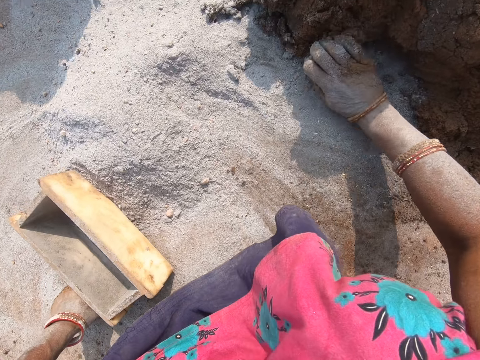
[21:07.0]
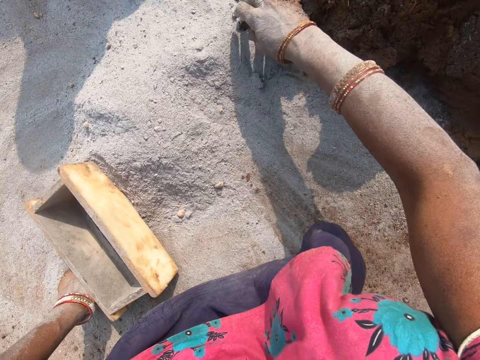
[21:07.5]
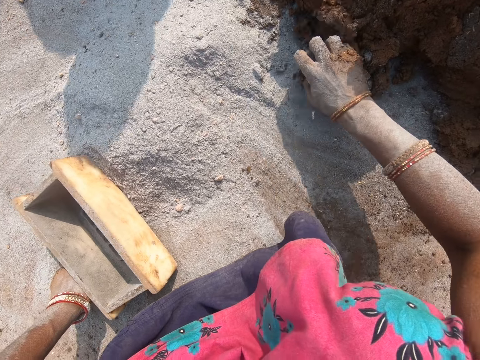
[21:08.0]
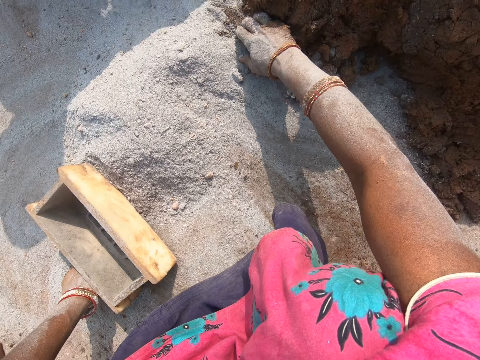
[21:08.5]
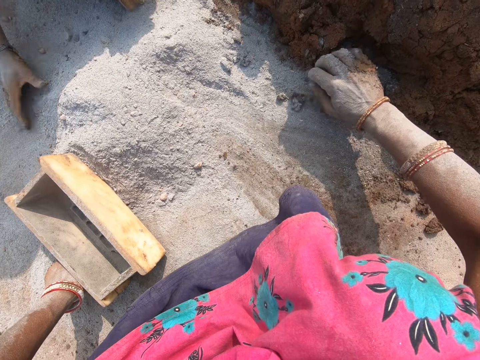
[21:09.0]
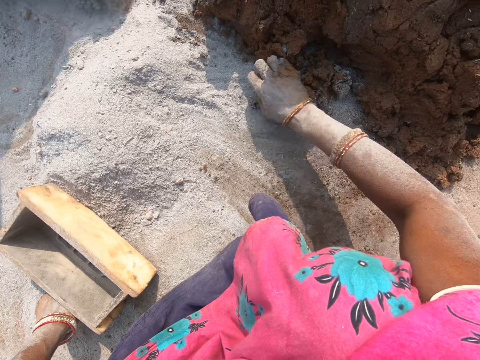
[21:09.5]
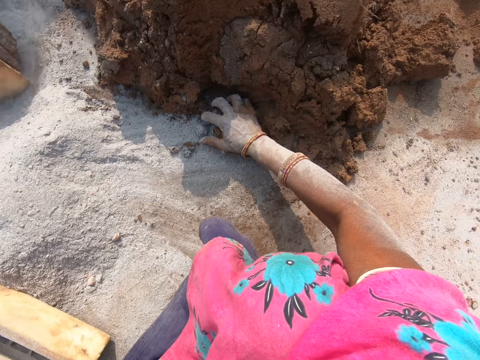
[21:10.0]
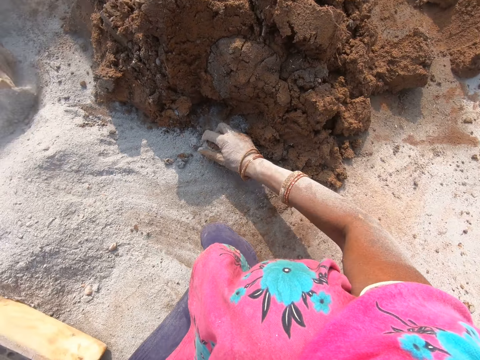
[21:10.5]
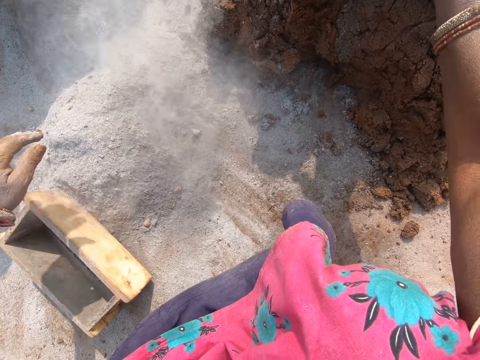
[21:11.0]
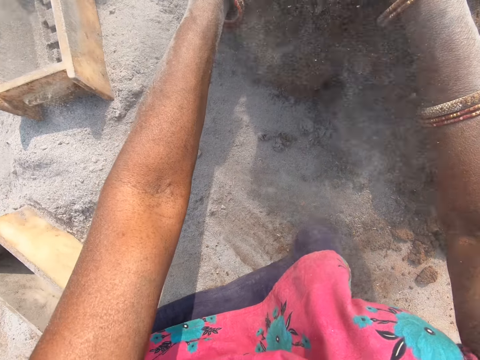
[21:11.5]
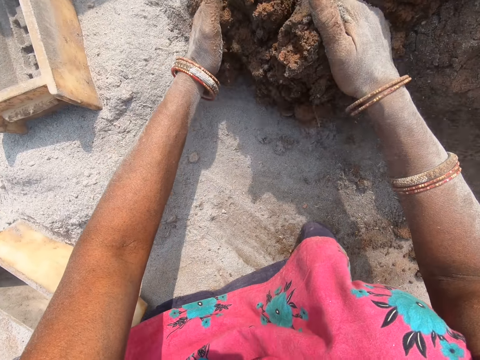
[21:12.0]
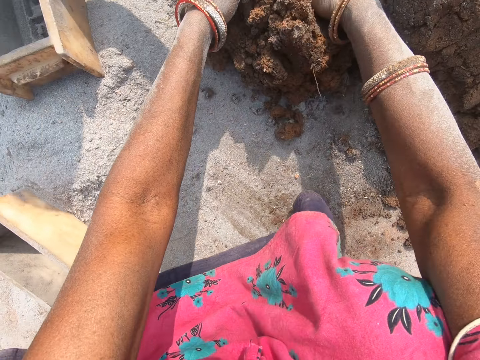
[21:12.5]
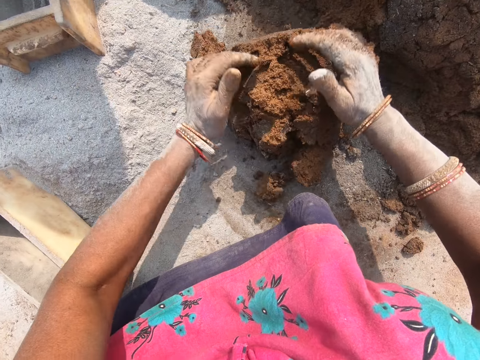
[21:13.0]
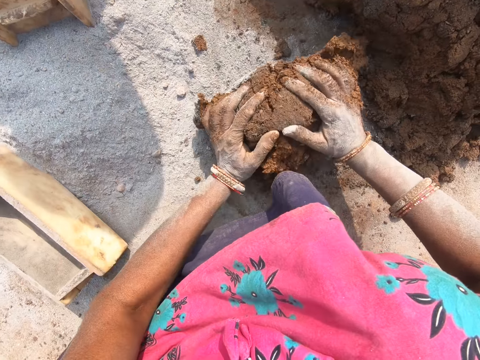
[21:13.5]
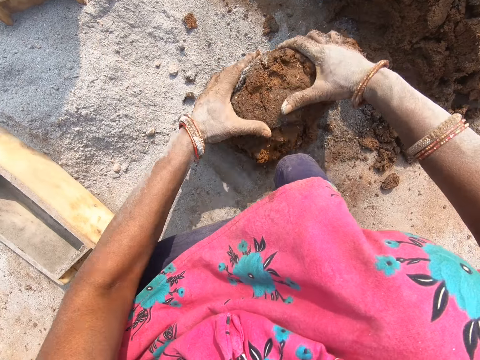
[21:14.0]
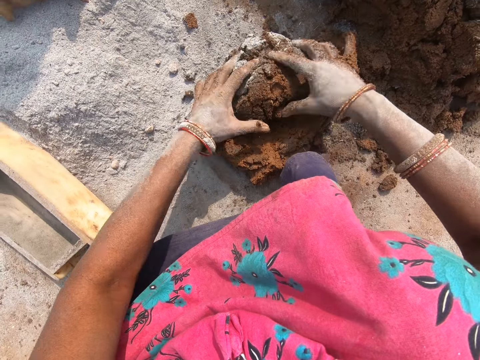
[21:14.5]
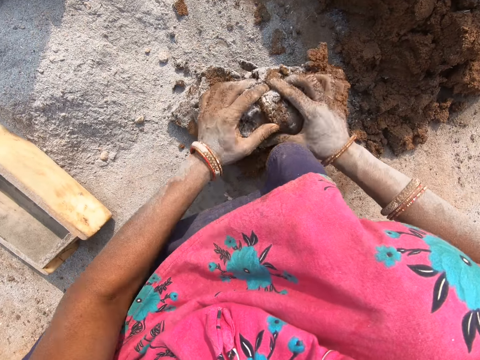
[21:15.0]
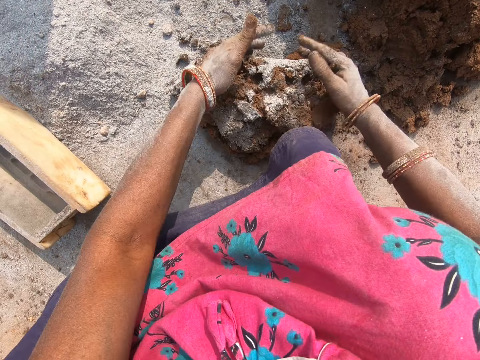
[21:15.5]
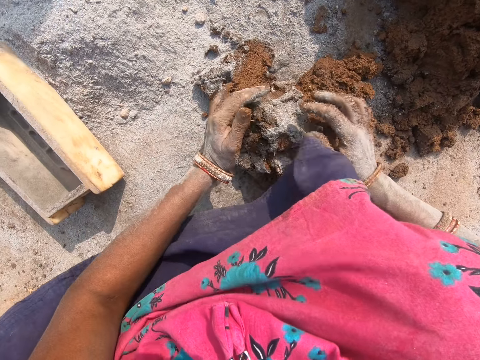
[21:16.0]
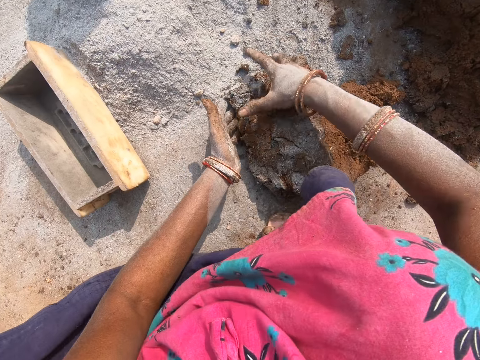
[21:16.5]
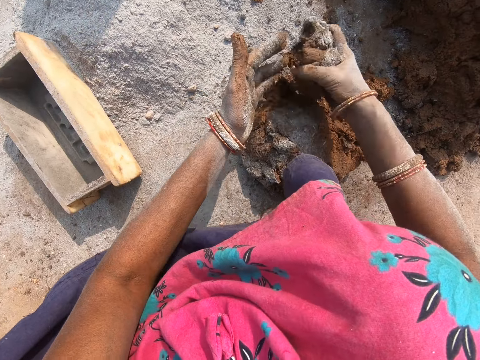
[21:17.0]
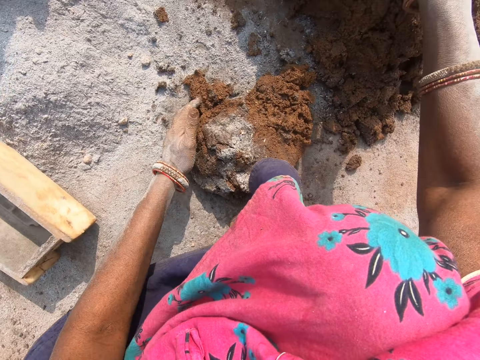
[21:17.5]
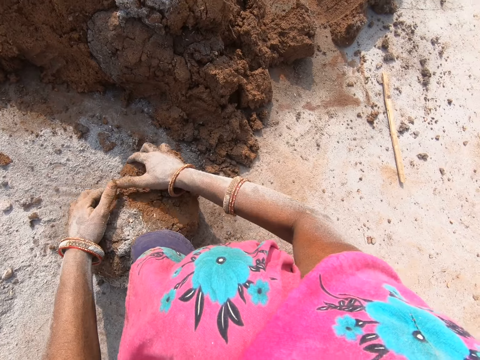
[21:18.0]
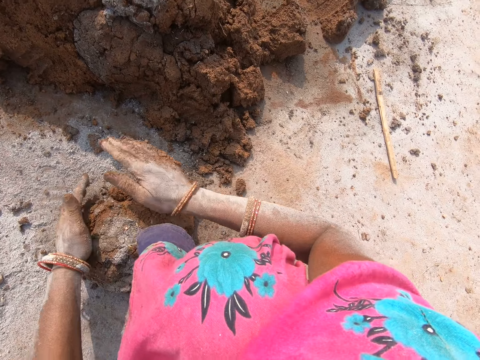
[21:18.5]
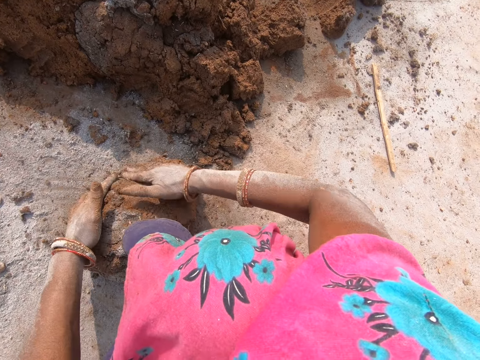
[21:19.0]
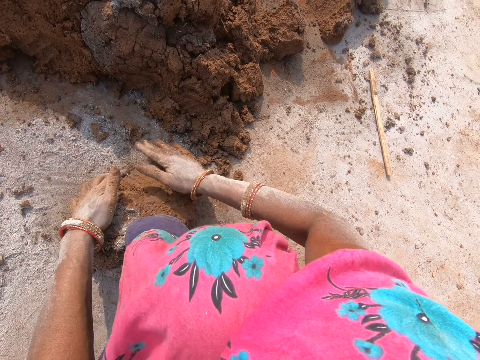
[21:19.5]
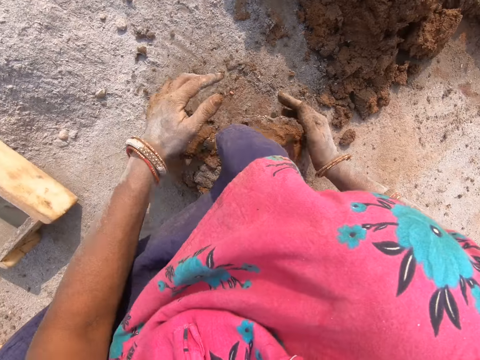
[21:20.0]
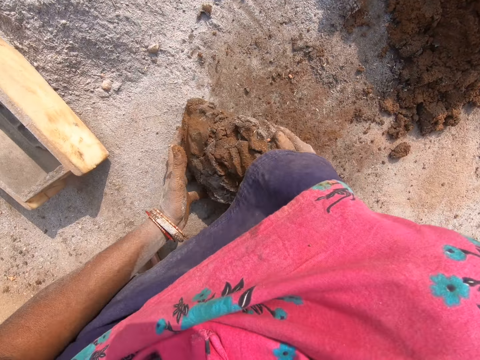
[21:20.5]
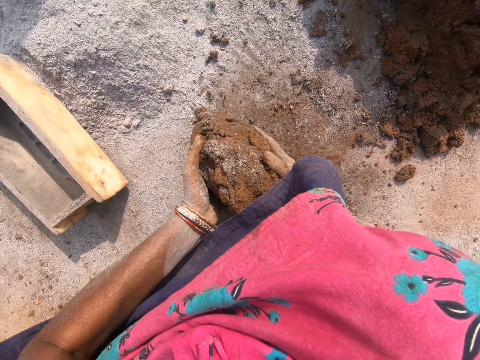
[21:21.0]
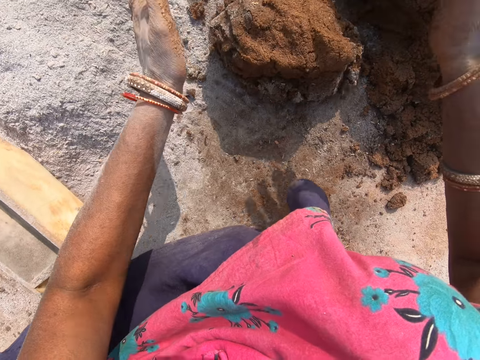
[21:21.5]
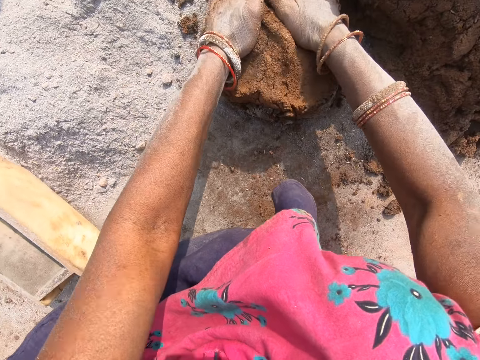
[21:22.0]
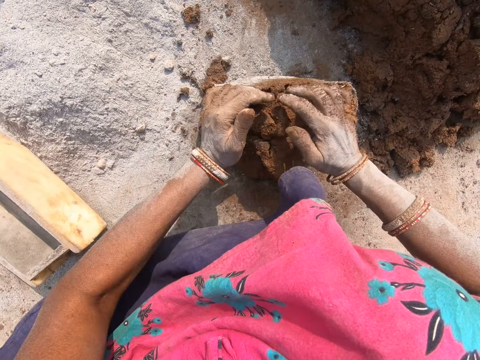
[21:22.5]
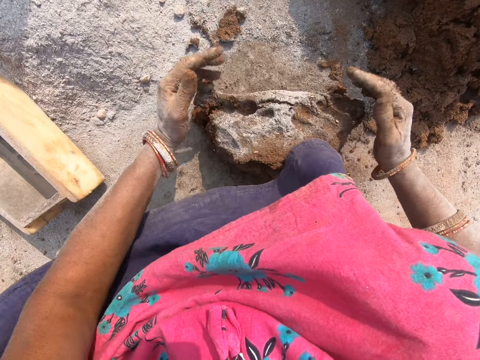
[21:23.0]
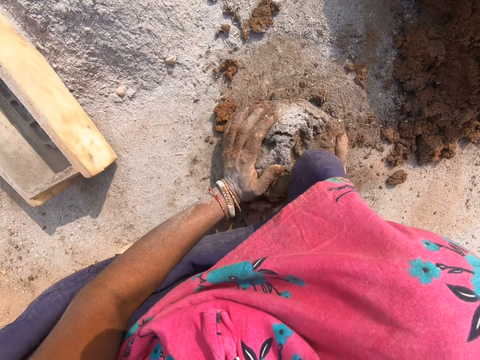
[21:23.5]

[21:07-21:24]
The camera wearer picks the mud. They throw the mud, cut the mud and mould the mud. They knead the mud. They pick the mud, throw the mud and mould the mud. They pick the mud and knead the mud.

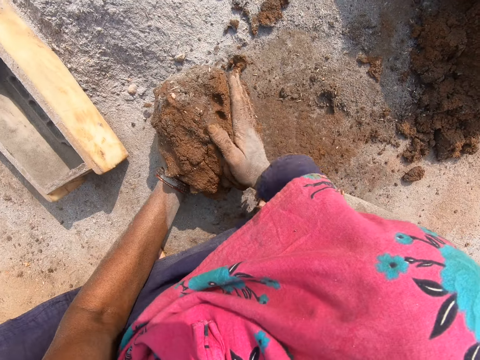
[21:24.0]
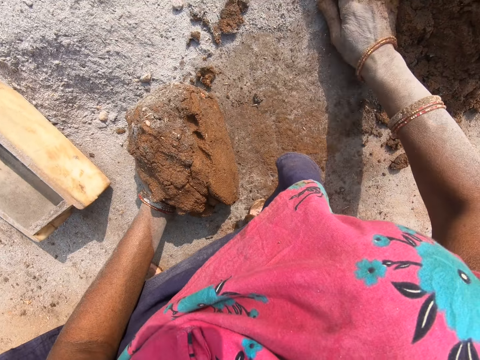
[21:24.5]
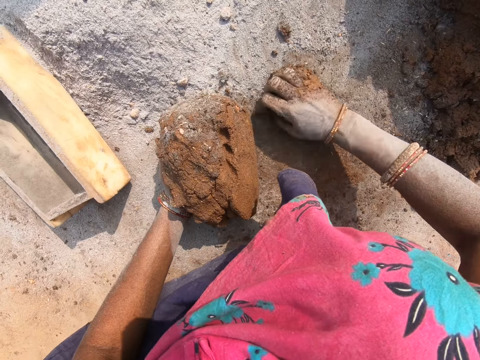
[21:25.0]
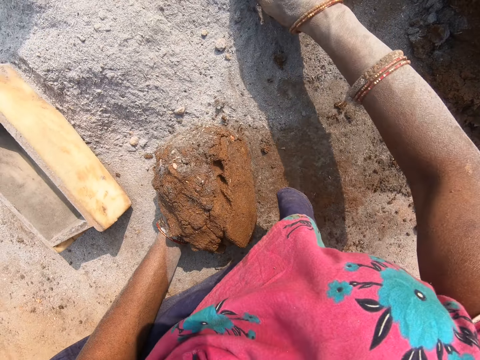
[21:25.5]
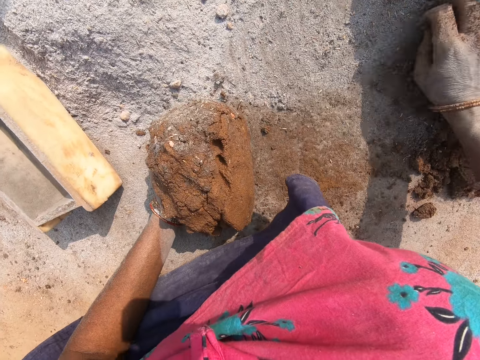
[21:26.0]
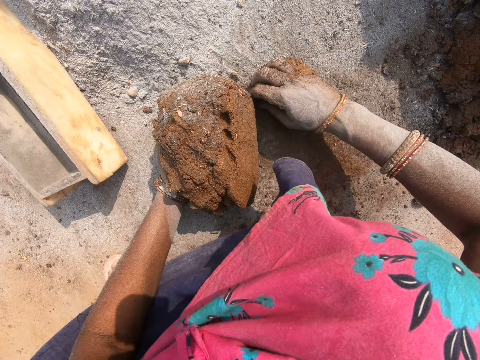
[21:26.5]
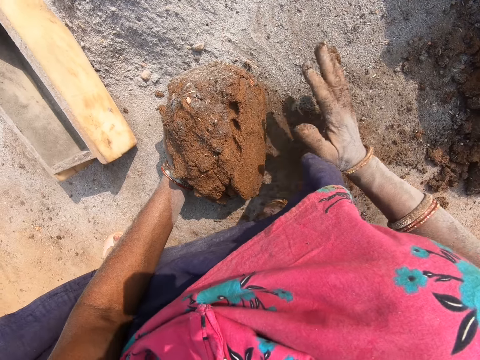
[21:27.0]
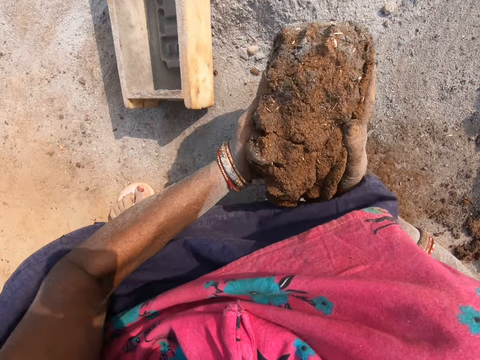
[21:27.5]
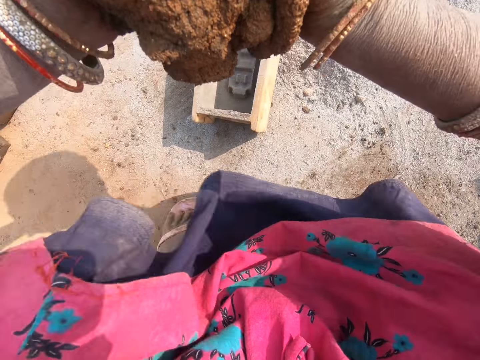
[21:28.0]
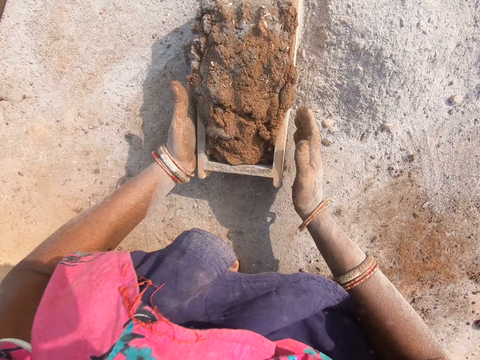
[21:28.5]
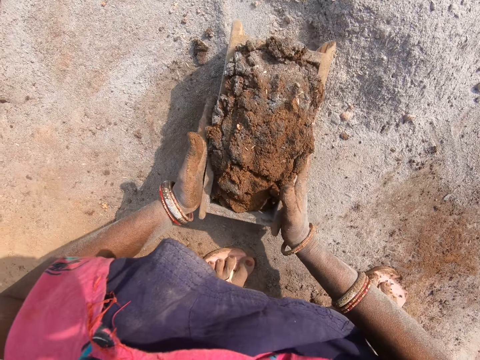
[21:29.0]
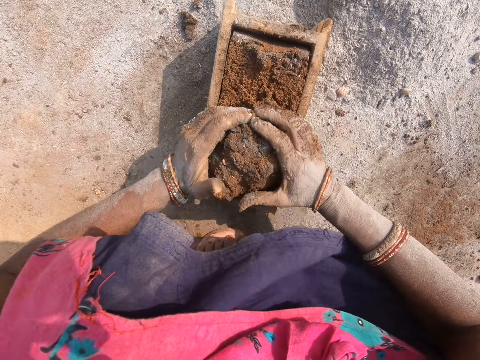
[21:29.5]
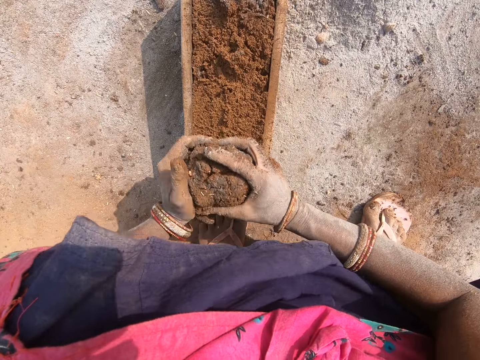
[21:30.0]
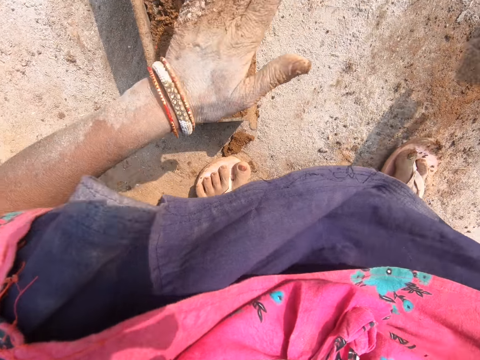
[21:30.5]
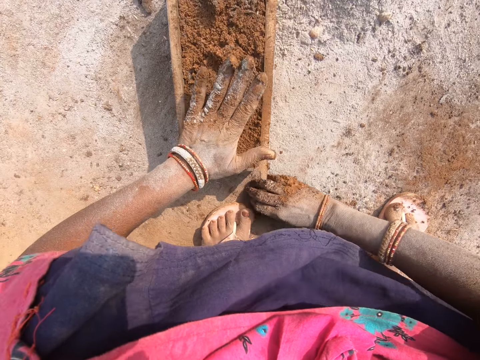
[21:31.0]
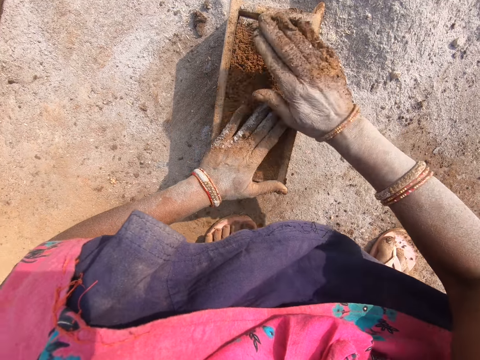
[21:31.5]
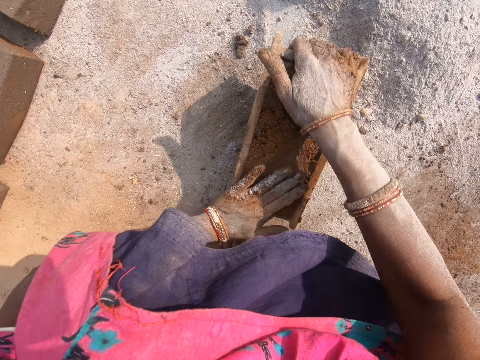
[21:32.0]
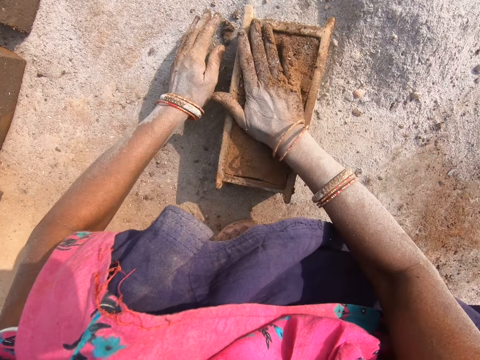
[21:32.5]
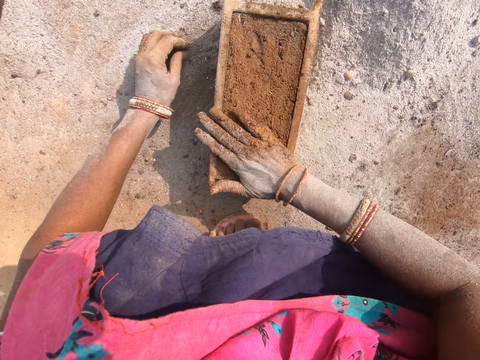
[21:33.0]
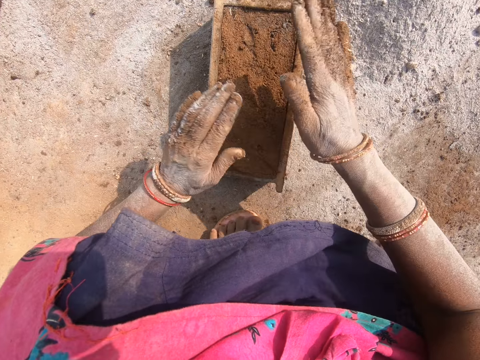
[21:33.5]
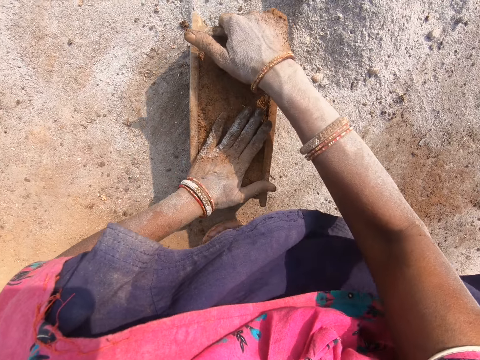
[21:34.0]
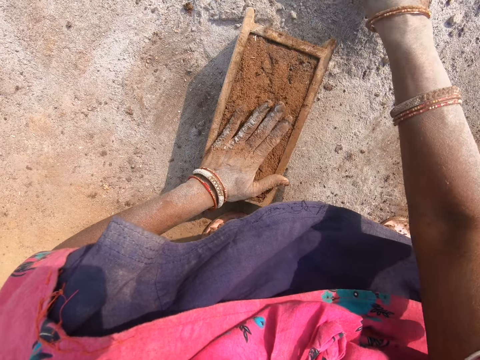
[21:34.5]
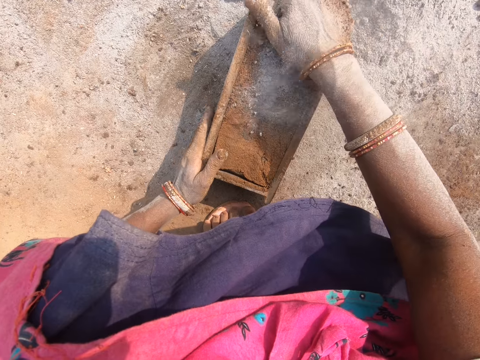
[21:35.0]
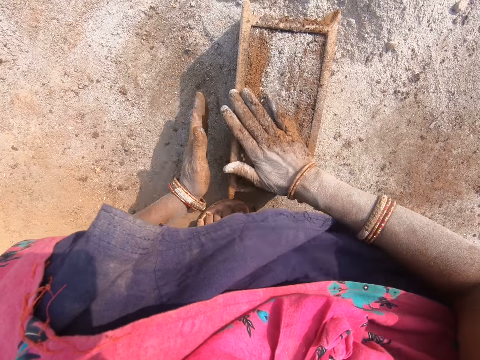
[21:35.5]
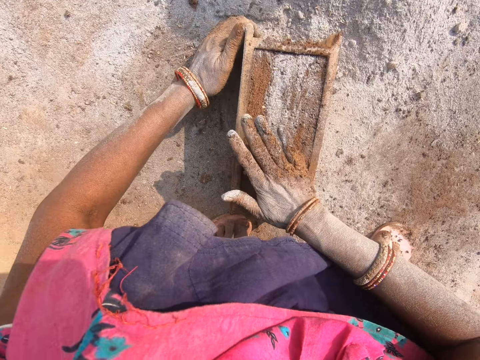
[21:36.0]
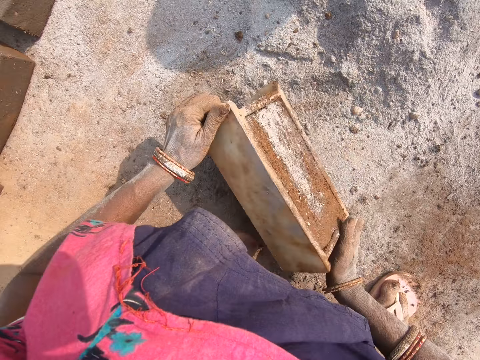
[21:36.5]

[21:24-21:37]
The camera wearer moves the mud. They pick the mud. They throw the mud into the brick mould. They place the mud in the brick mould. They move the brick mould. They remove excess mud from the brick mould. They cut the mud in the brick with the hand. They throw the mud. They place the mud aside. They pick the mud. They put the mud into the brick mould. They level the mud in the brick mould. They hit the brick mould on the ground. They pick soil. They move the soil to the mud. They place the soil on the mud. They hit the mud with the hand. They move the brick mould.
